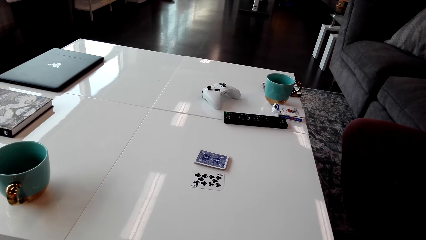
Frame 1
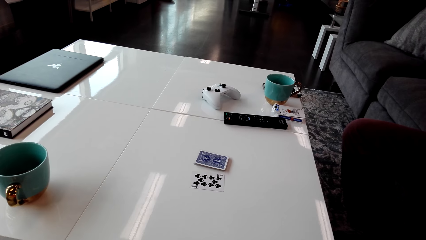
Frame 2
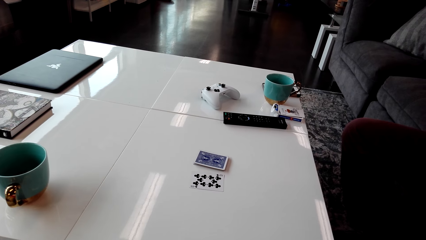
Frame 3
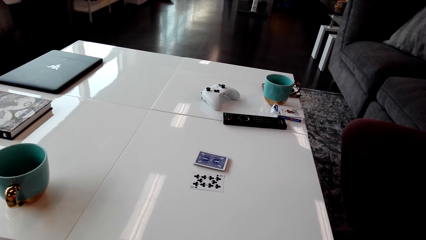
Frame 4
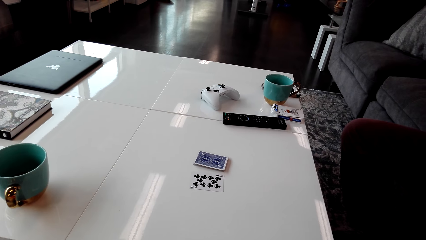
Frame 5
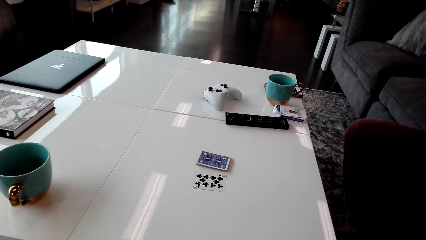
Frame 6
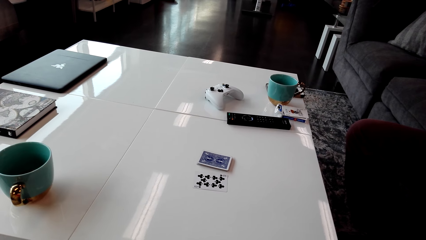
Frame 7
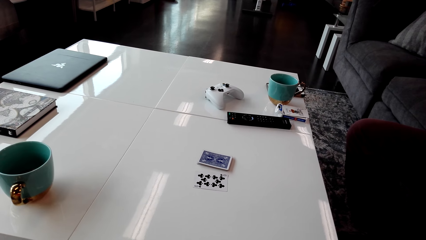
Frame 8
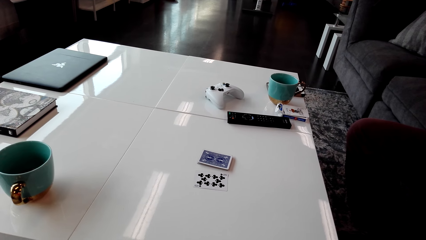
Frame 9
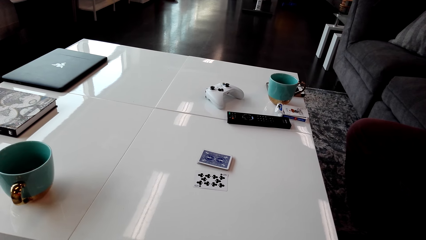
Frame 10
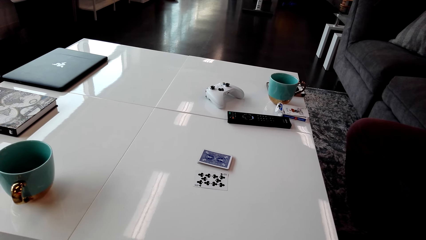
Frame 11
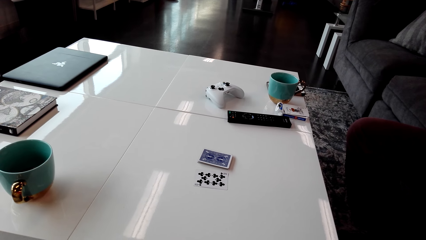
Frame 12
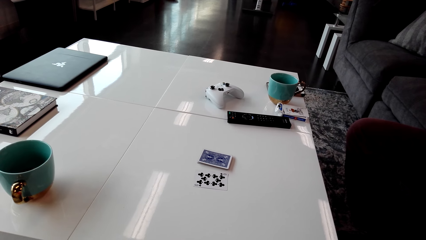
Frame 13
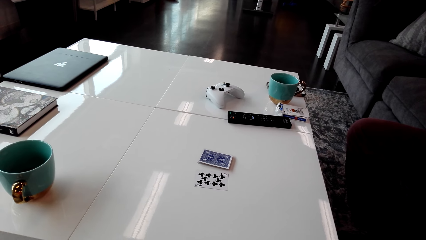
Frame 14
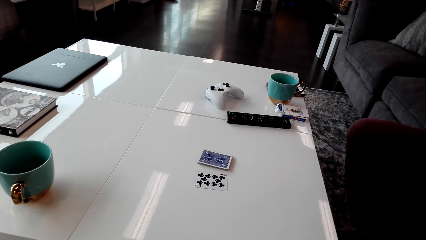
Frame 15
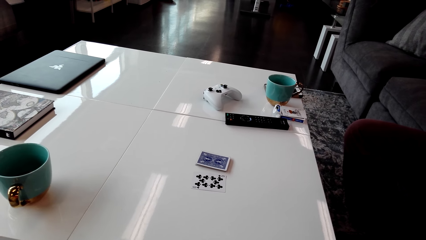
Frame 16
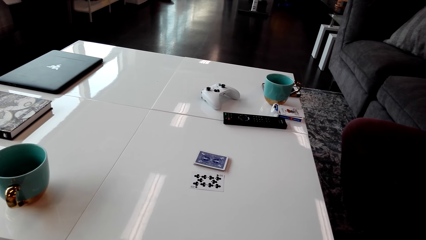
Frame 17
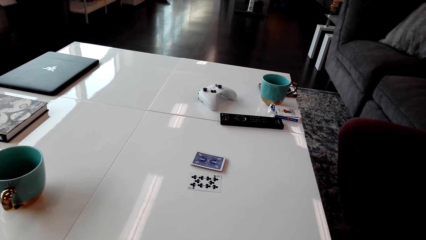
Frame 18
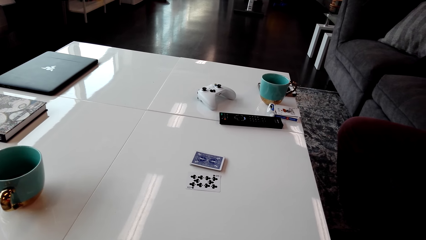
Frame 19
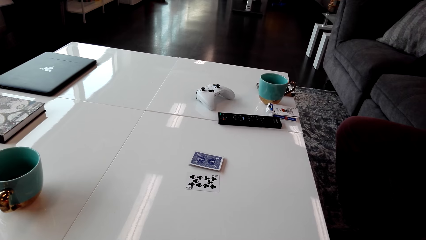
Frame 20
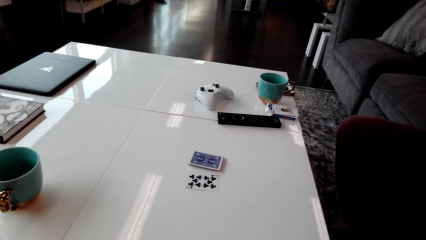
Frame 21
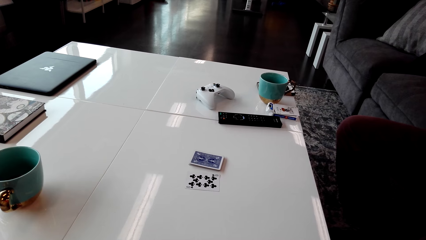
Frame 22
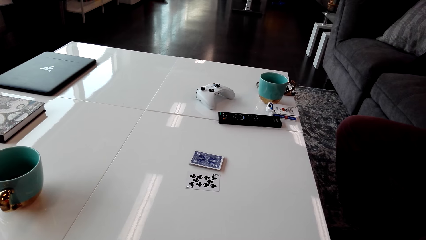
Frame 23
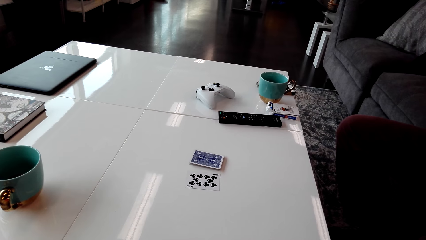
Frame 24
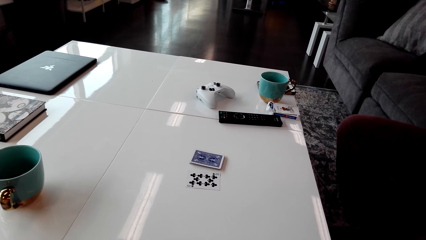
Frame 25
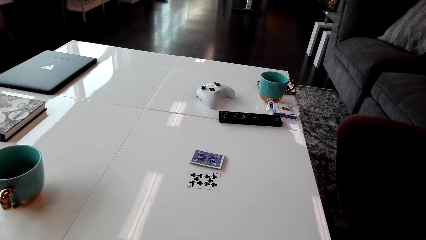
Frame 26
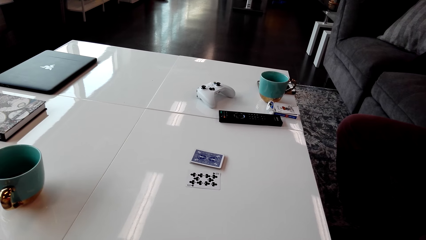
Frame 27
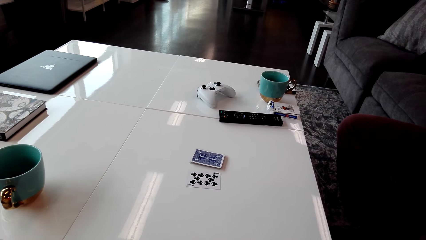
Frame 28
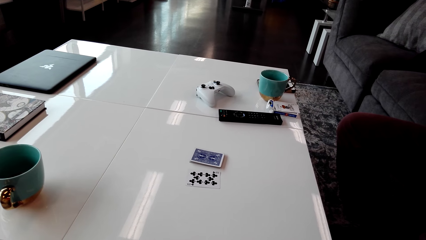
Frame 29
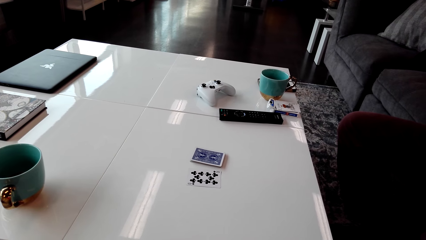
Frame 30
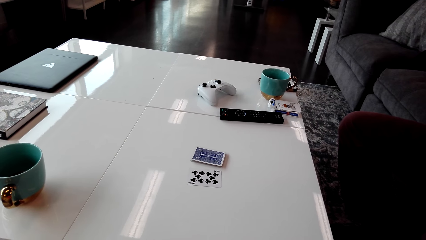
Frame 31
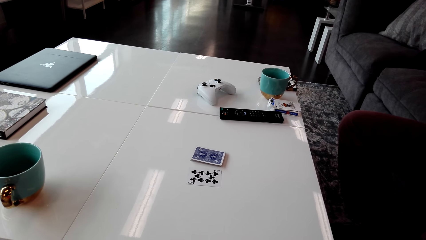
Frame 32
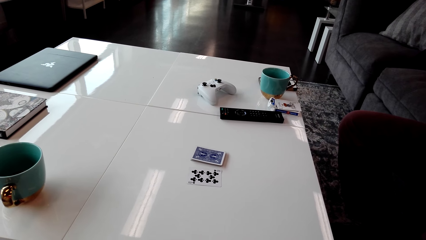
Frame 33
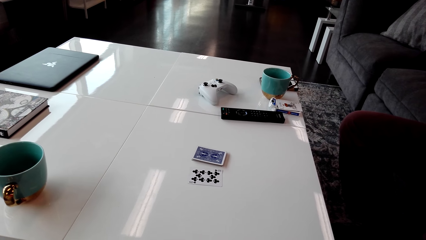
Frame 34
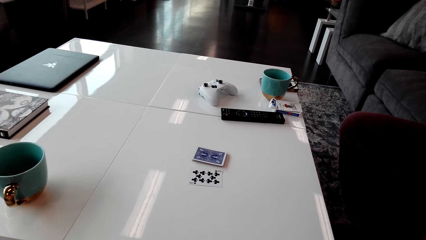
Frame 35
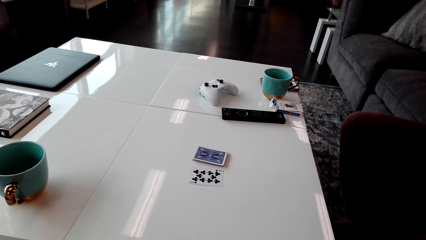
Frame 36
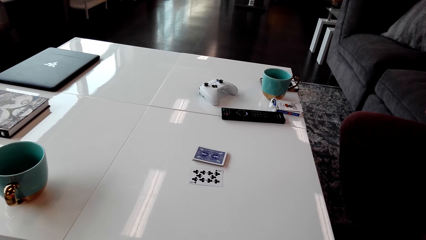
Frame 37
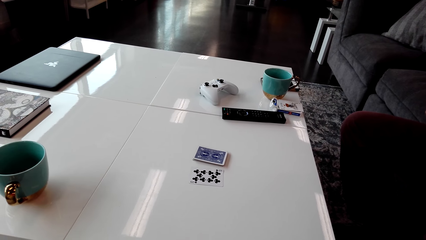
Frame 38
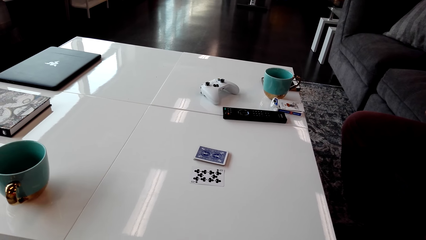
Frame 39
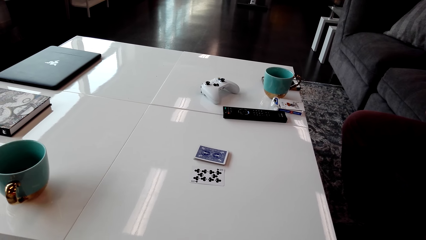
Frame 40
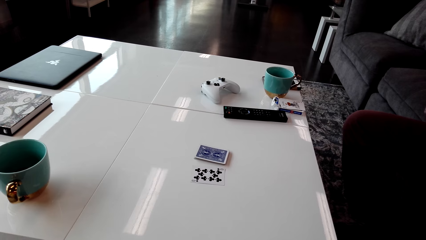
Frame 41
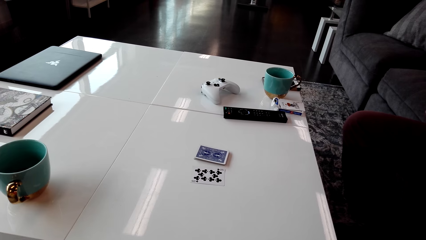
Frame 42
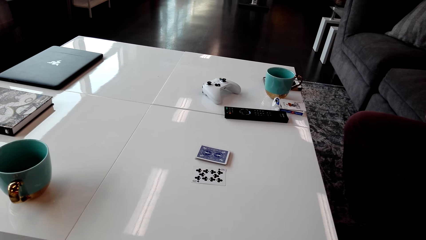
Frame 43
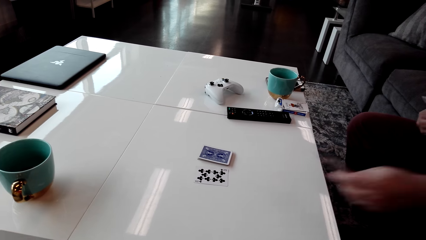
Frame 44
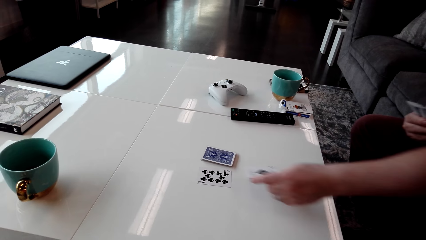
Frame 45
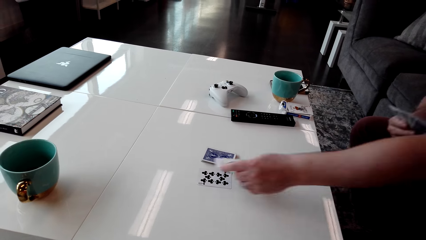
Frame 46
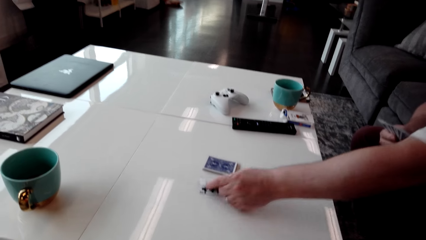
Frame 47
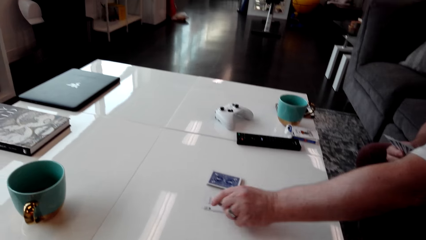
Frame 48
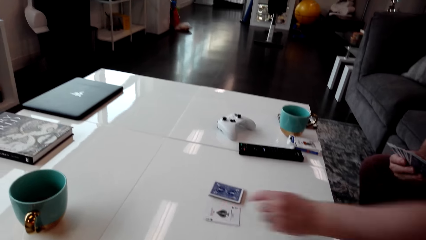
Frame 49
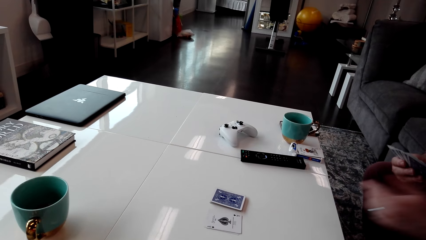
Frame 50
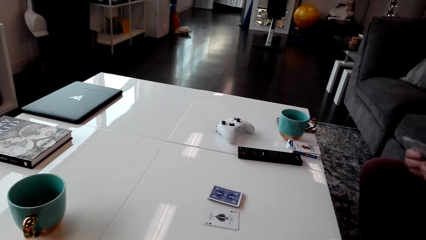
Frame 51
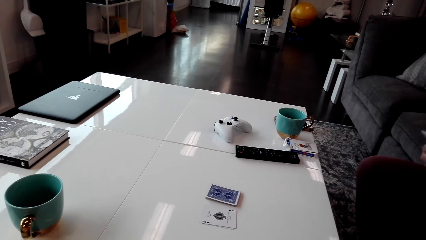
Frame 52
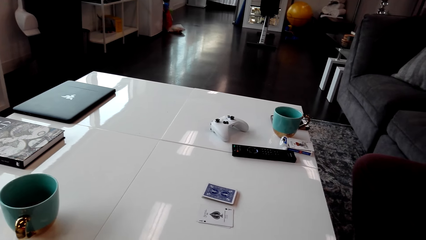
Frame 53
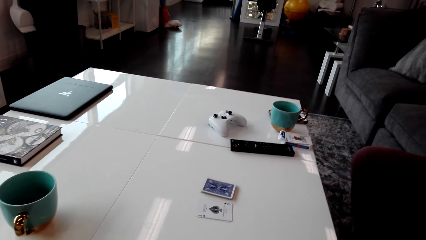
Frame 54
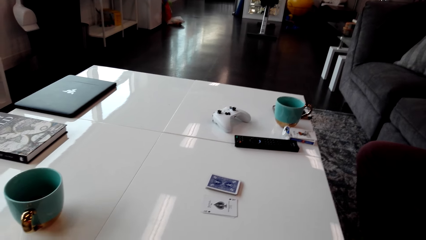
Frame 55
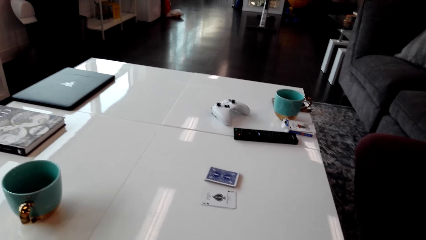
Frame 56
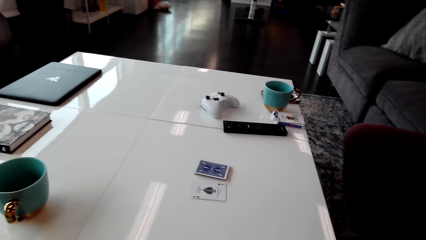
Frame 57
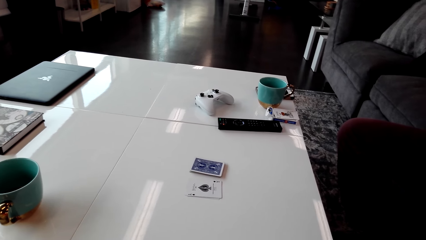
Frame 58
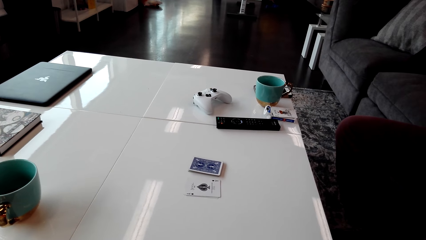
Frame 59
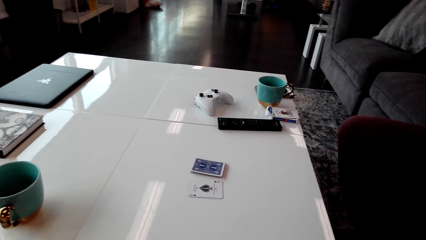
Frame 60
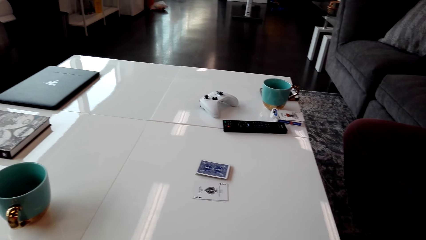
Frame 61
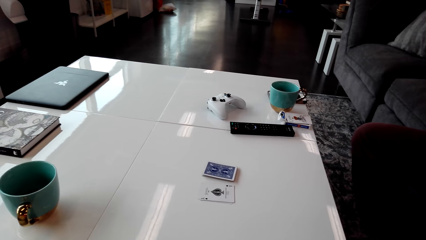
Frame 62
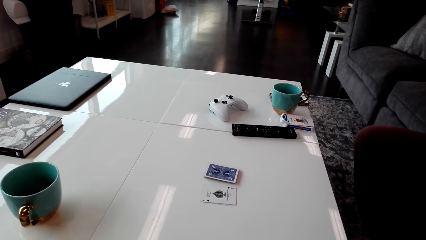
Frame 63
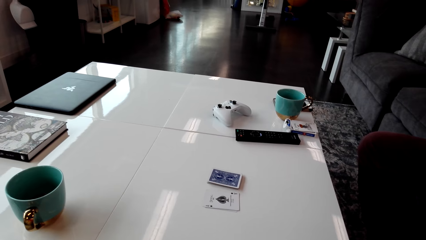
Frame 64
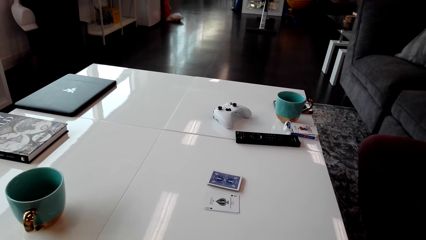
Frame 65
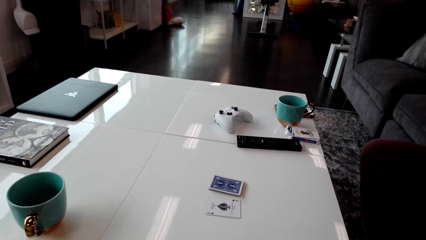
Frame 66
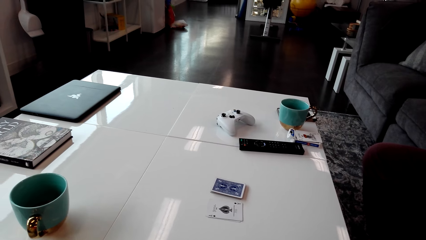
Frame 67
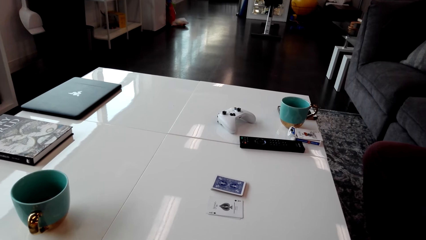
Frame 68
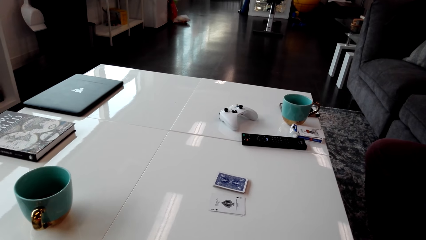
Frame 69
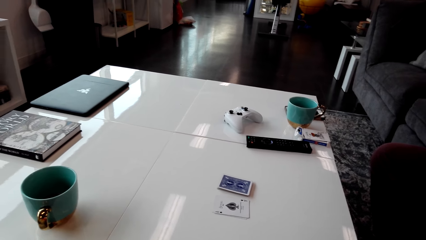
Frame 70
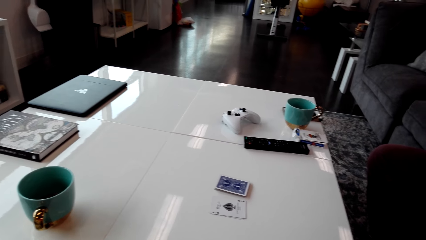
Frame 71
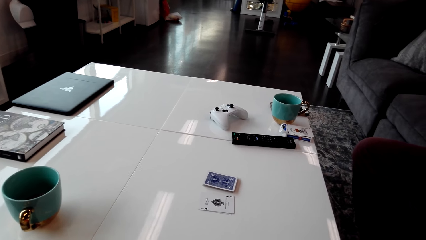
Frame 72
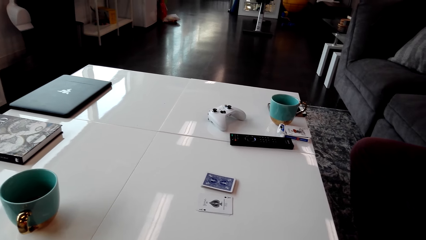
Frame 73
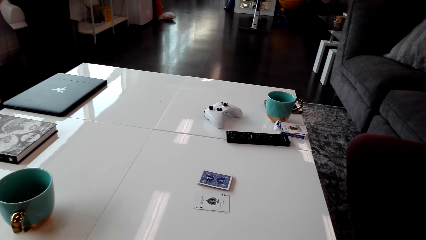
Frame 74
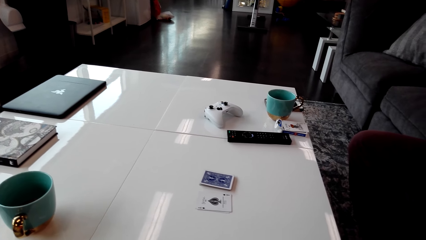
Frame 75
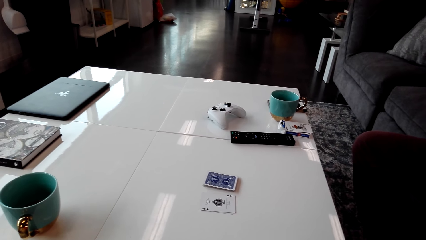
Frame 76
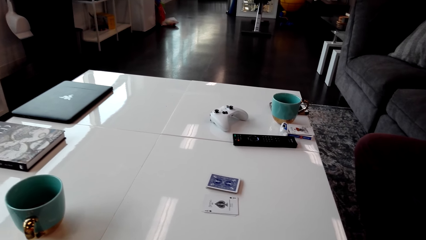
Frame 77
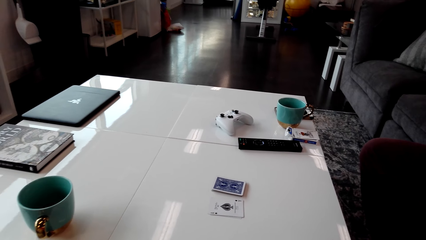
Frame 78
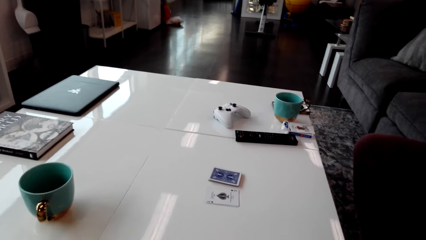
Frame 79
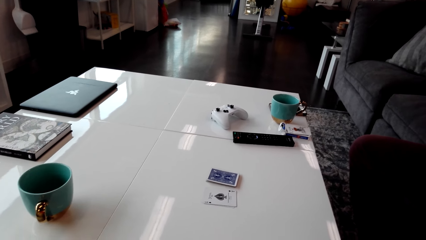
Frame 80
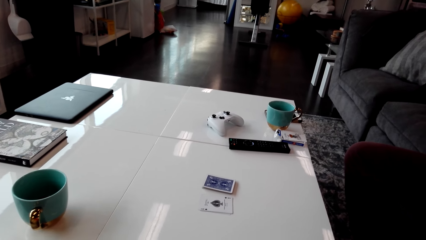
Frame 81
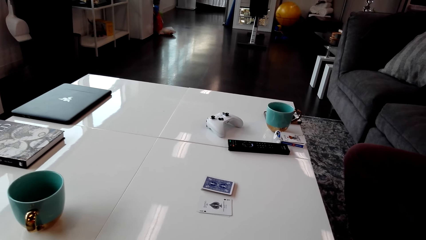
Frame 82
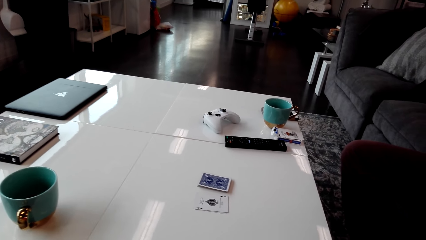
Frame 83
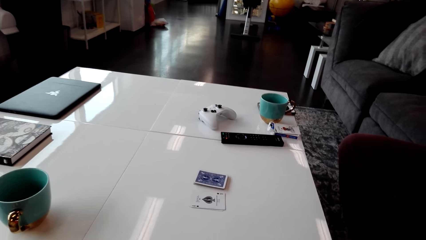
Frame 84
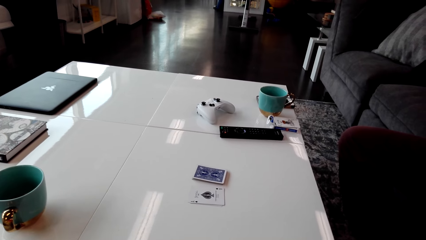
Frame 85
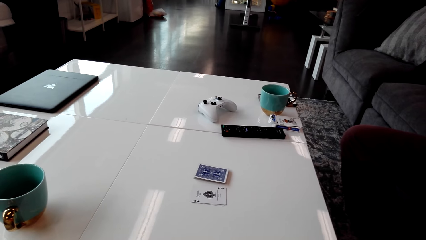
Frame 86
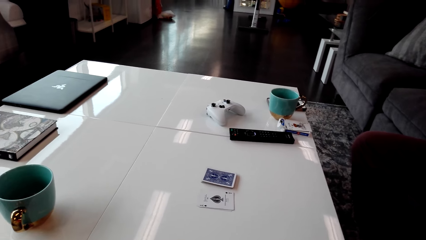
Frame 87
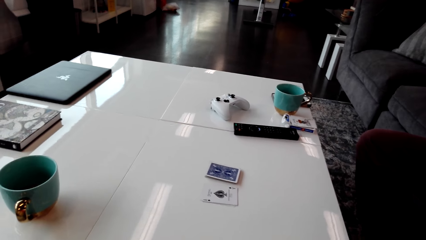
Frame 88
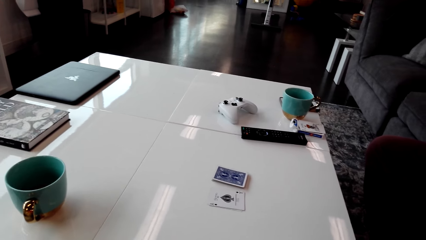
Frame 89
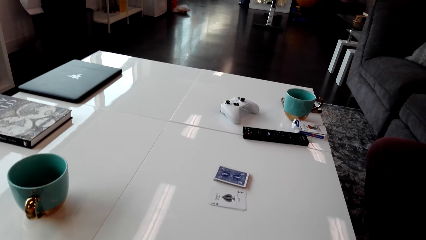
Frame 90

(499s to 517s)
The camera wearer stares at the cards on the table. A man places a card on the table. The camera wearer stares at the cards on the table.
